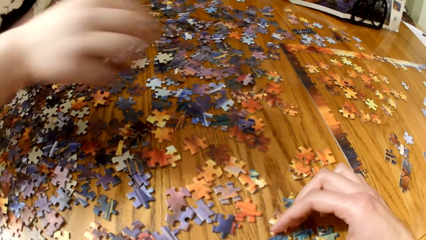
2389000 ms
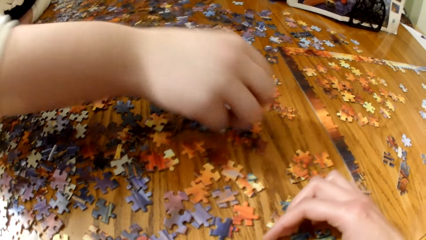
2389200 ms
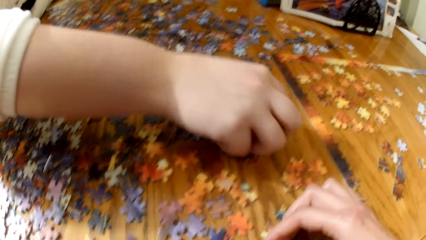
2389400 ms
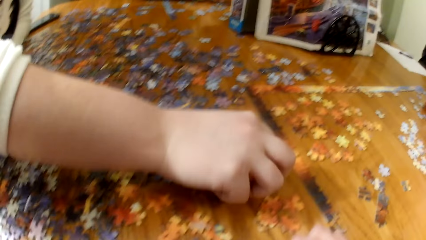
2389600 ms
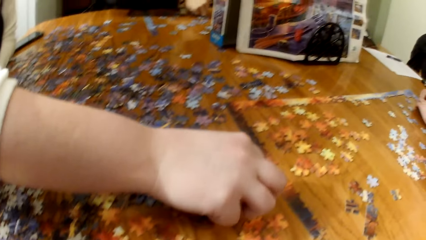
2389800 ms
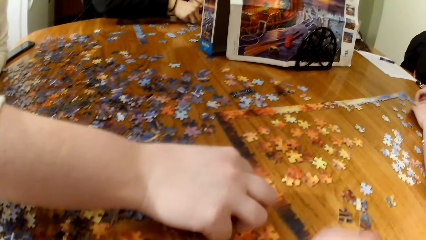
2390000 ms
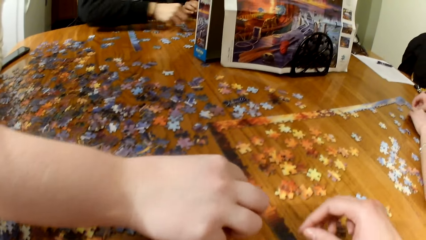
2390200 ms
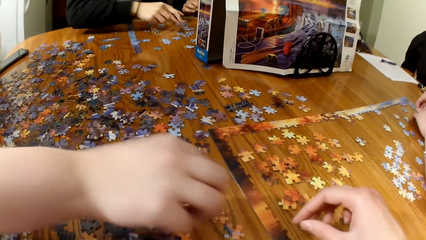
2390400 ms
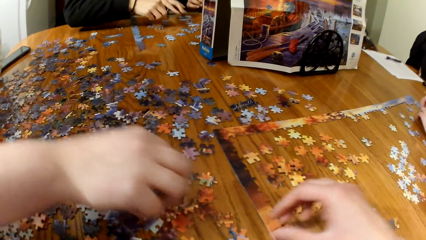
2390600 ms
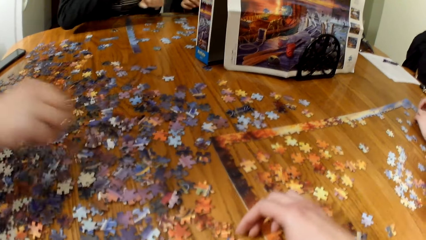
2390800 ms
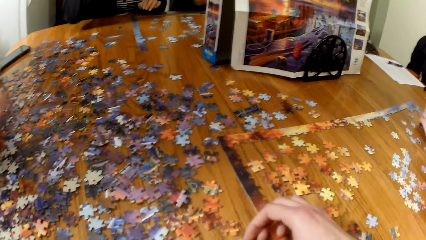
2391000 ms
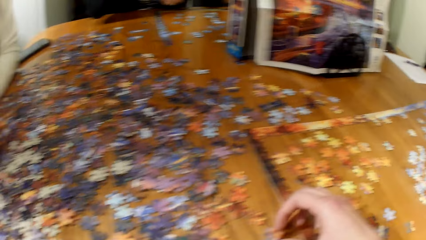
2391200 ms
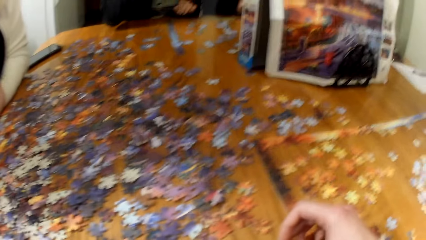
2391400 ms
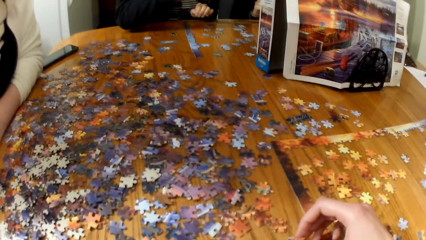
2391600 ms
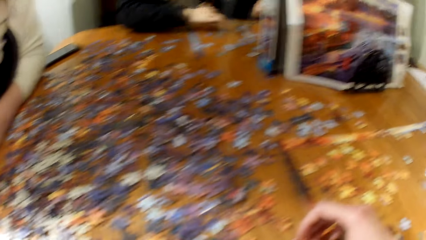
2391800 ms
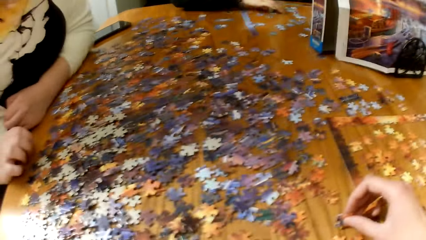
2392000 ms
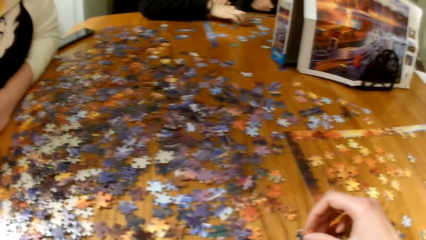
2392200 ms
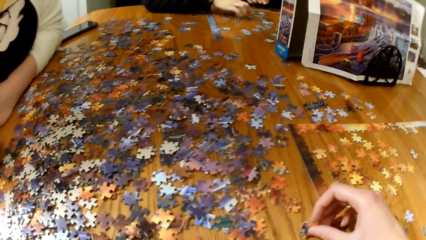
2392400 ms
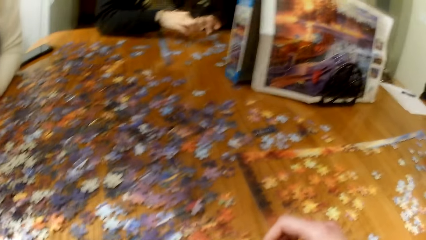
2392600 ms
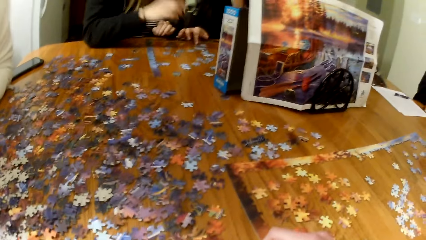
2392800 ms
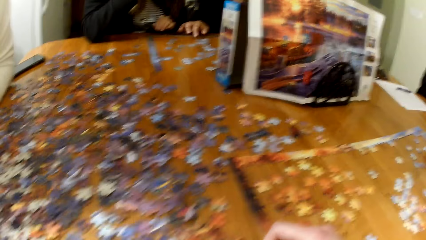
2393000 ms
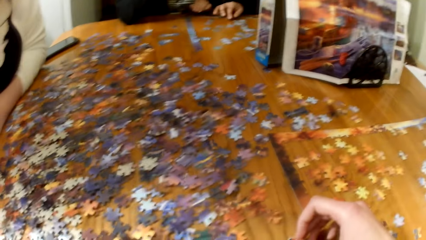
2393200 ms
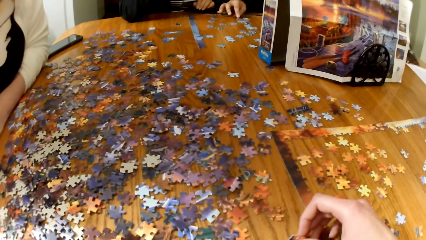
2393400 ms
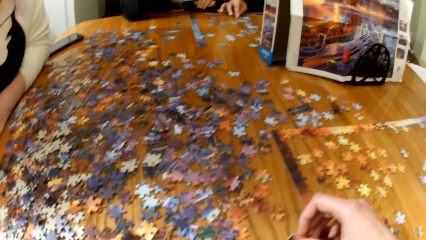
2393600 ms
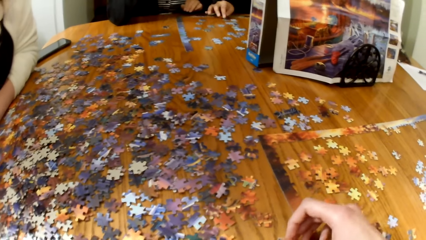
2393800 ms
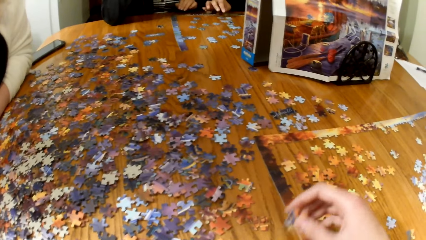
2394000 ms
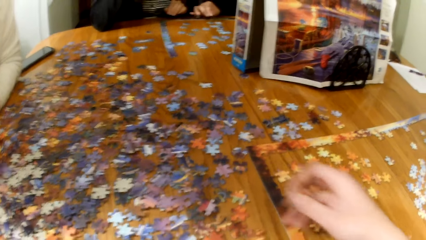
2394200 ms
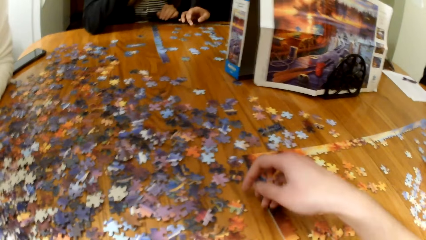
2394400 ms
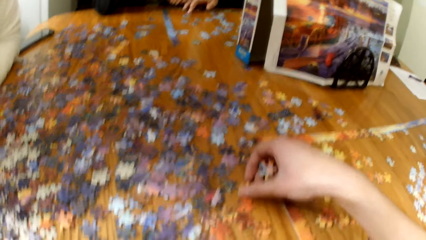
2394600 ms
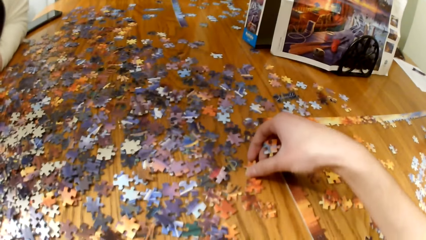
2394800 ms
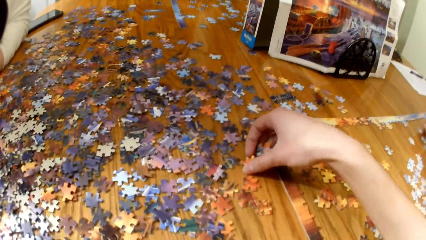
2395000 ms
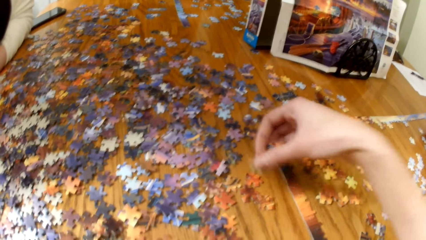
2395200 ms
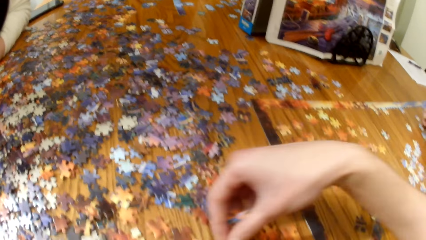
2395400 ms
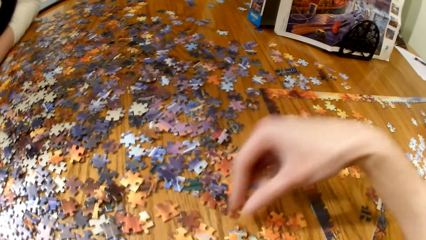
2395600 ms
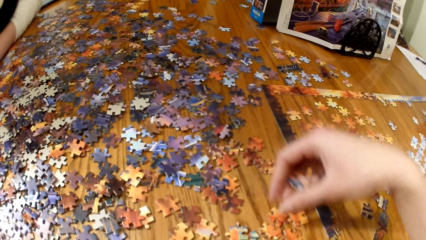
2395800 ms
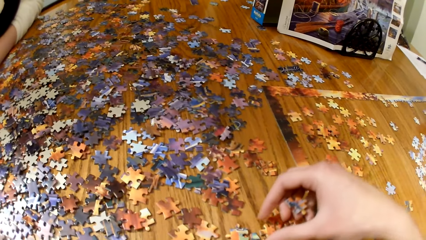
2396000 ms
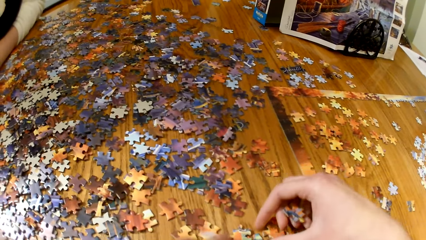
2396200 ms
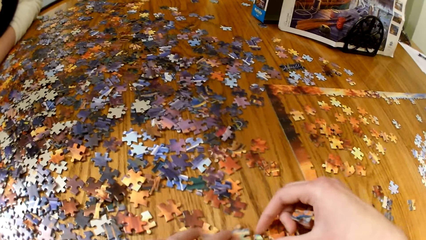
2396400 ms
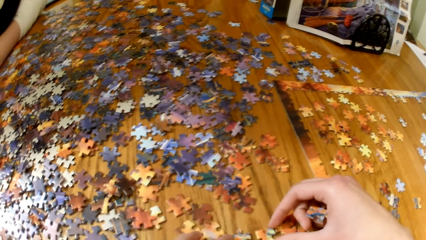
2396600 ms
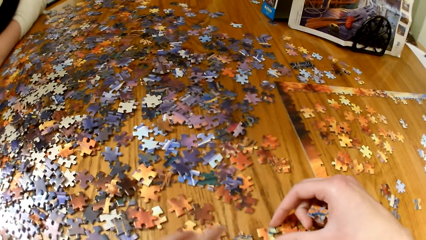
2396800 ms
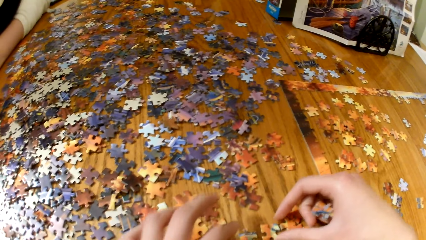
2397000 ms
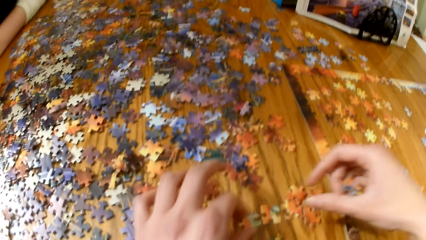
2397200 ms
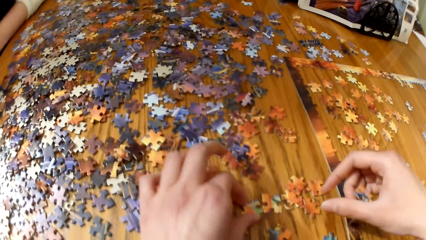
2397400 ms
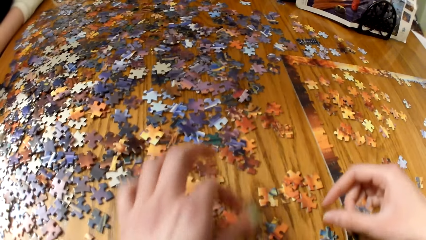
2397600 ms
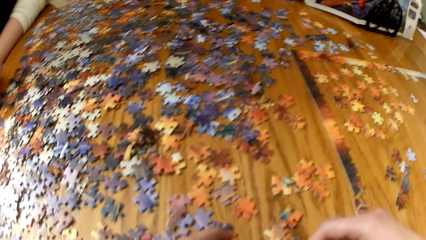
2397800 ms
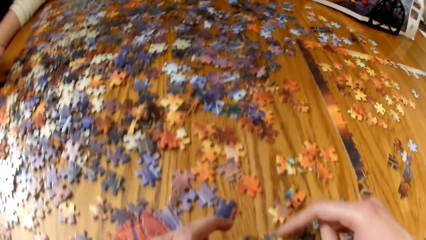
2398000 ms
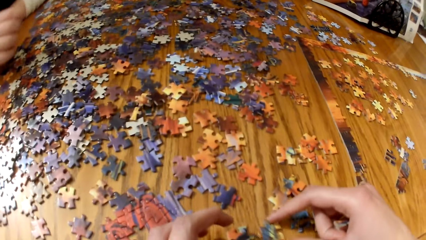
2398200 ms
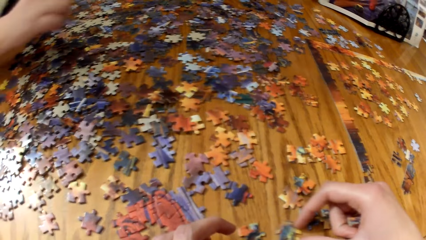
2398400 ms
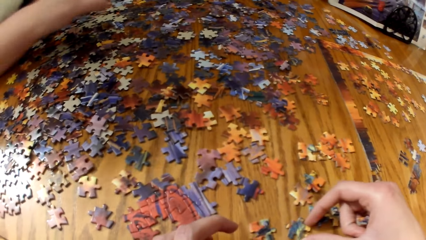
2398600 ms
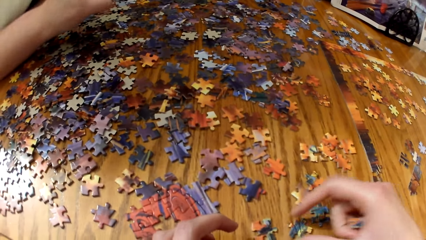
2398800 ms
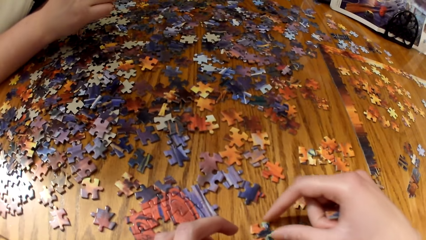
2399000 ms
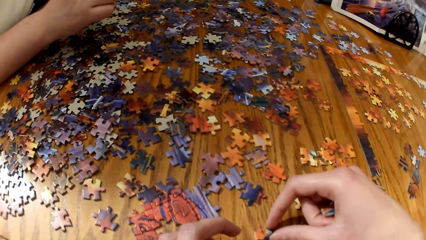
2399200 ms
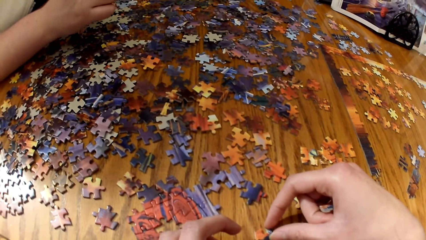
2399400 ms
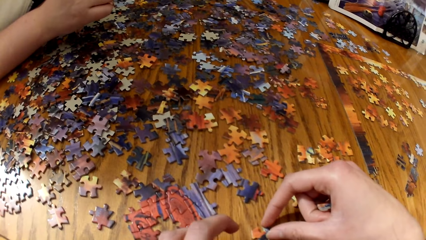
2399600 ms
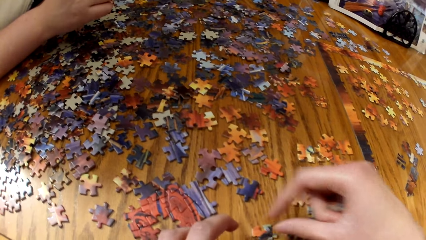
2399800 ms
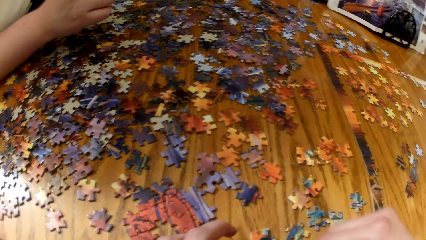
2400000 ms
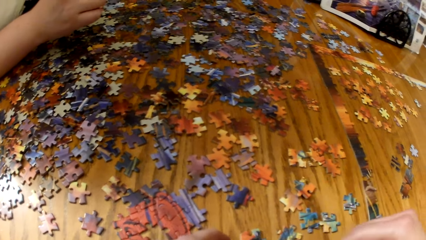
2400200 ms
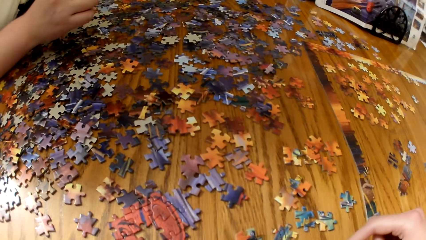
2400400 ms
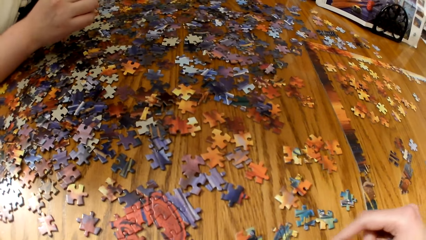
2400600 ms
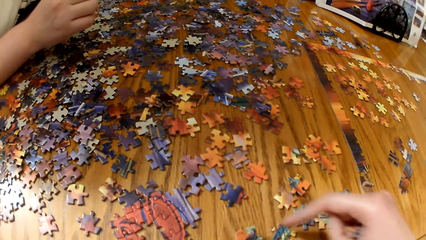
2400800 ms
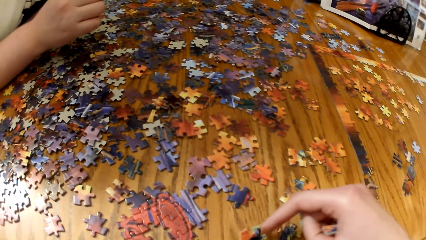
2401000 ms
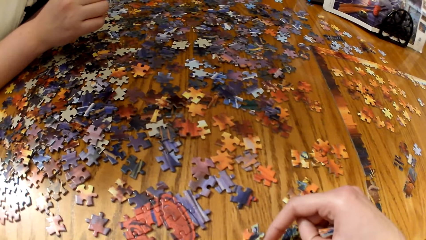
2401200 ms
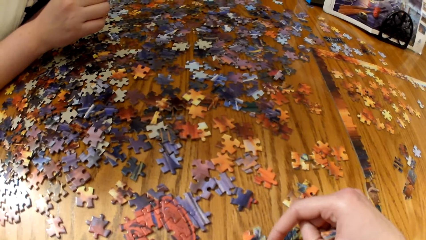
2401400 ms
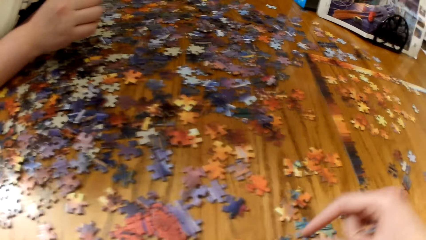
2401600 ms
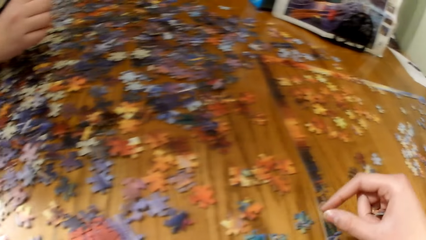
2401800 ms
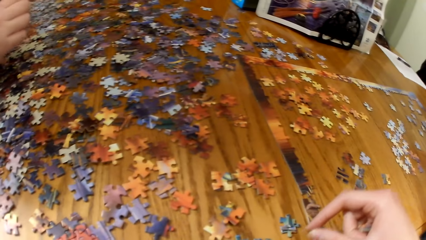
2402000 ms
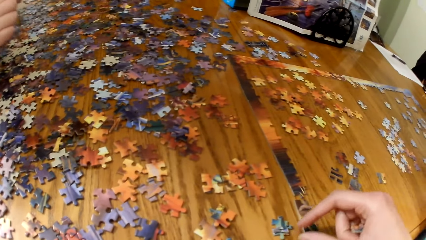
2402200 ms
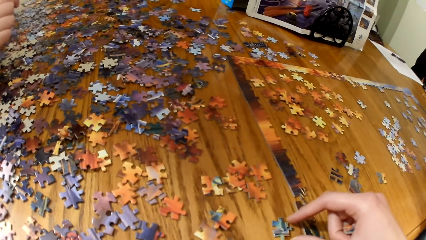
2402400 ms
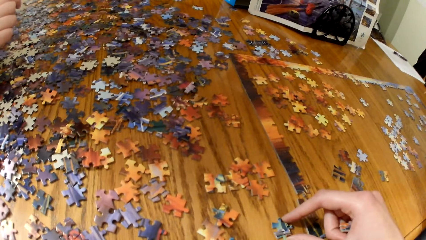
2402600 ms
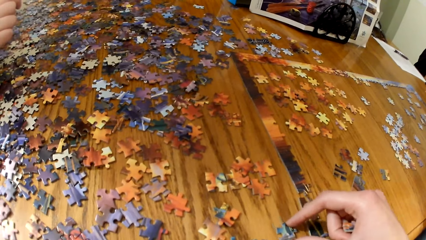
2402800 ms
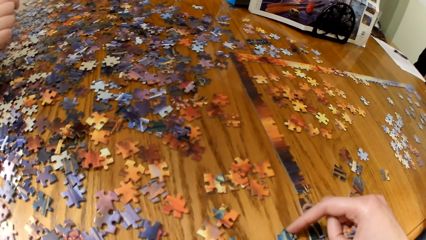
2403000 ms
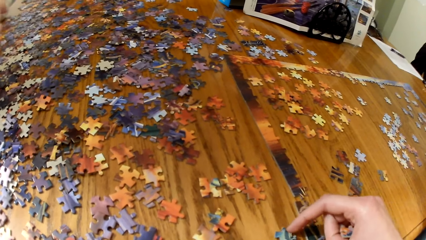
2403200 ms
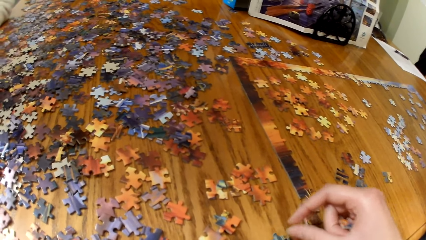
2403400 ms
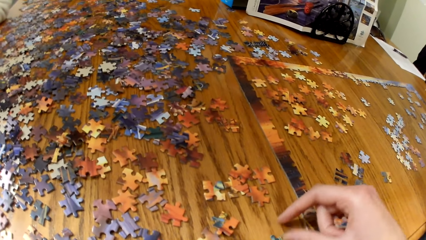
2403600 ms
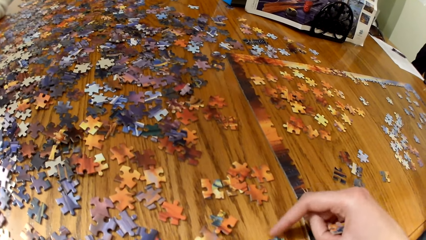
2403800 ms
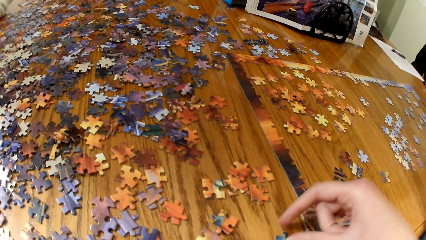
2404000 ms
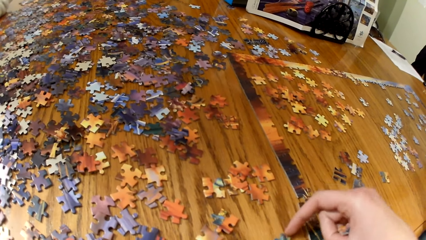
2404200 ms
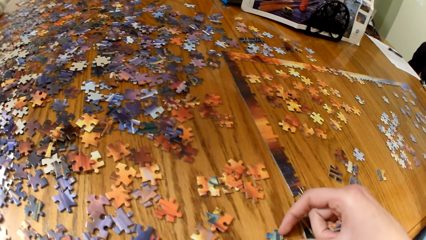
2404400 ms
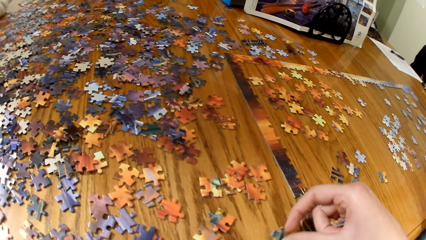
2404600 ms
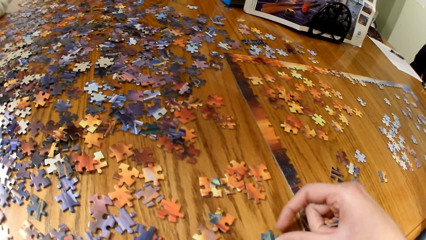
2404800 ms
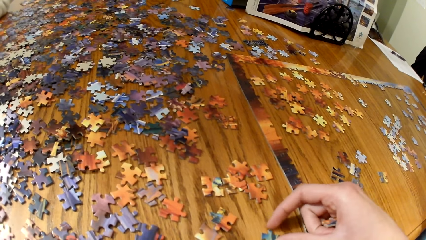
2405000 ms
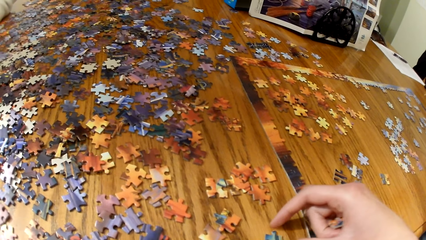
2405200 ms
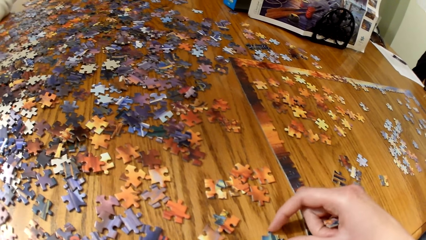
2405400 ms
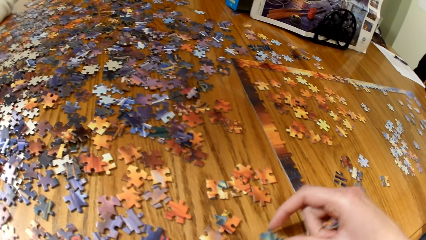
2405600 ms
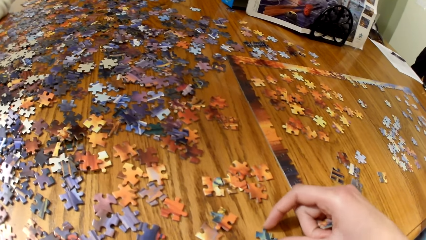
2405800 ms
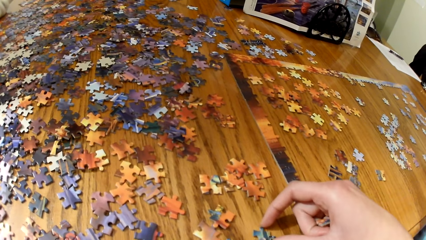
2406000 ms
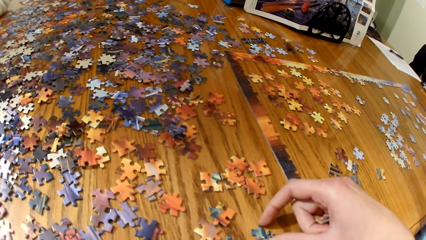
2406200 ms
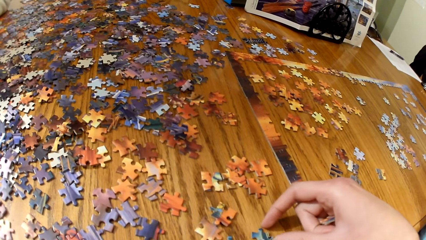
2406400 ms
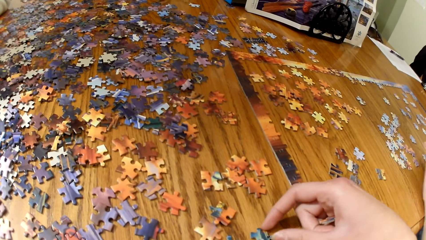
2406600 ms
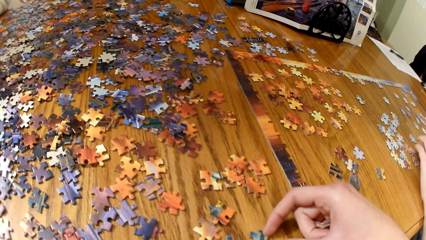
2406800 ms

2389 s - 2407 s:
The camera wearer plays the jigsaw puzzle. A lady picks a piece of the puzzle. The lady looks for puzzle pieces. The camera wearer picks the puzzle piece. They look for puzzle pieces. They play the jigsaw puzzle. They play the jigsaw puzzle again. They pick the puzzle piece.
